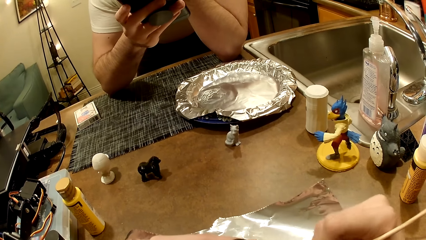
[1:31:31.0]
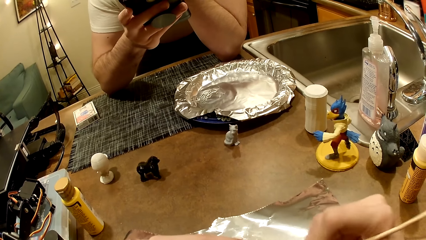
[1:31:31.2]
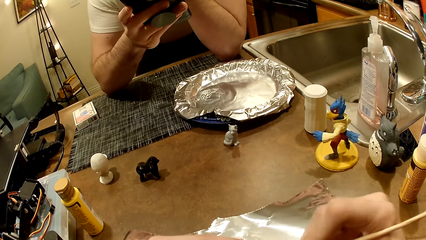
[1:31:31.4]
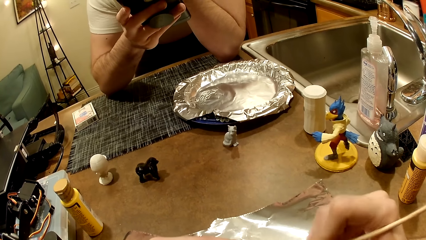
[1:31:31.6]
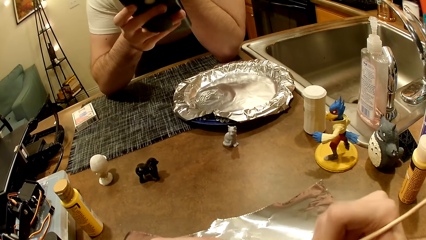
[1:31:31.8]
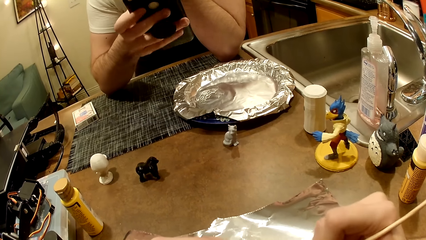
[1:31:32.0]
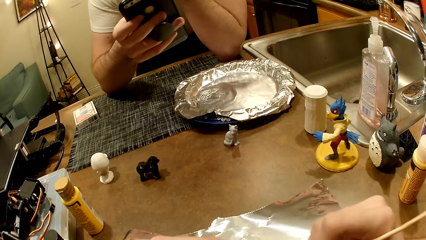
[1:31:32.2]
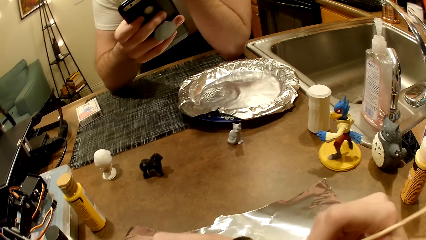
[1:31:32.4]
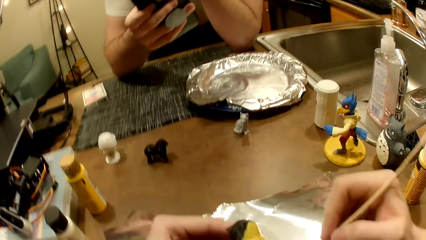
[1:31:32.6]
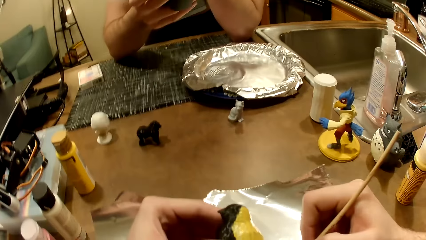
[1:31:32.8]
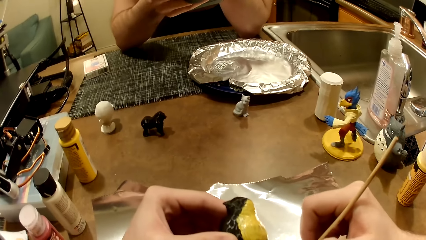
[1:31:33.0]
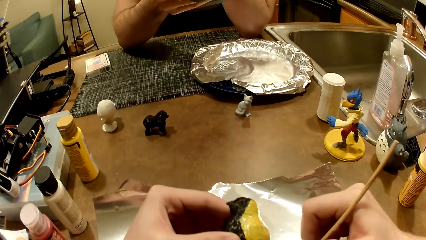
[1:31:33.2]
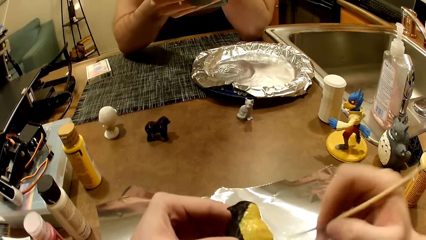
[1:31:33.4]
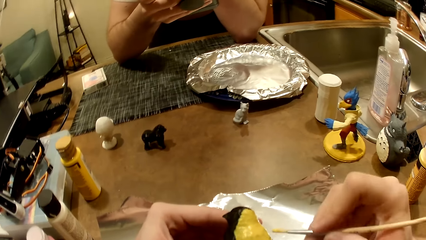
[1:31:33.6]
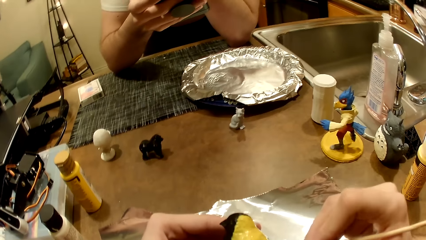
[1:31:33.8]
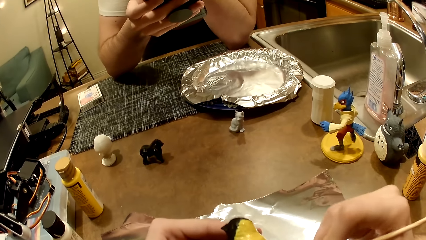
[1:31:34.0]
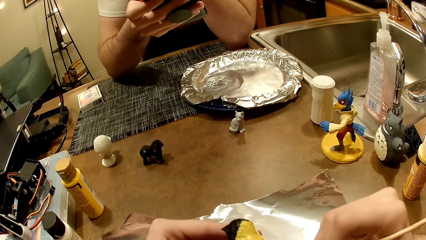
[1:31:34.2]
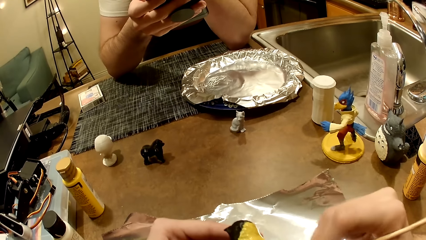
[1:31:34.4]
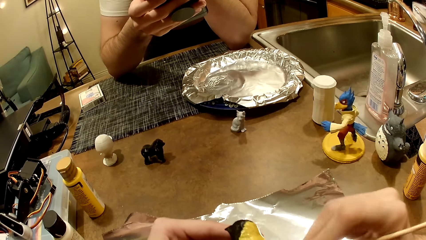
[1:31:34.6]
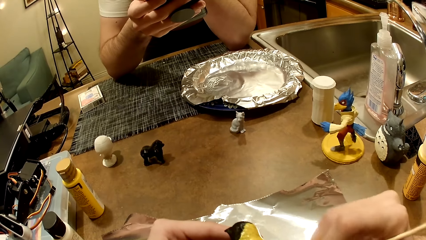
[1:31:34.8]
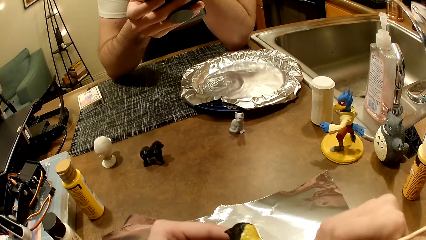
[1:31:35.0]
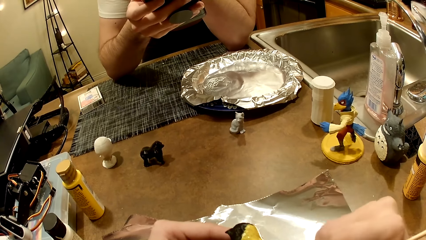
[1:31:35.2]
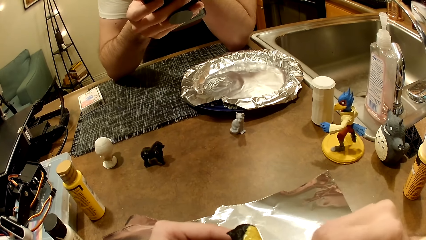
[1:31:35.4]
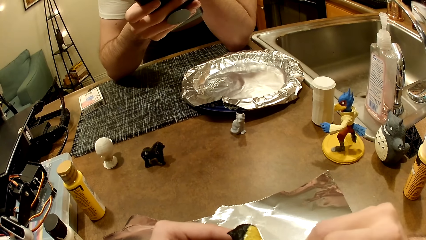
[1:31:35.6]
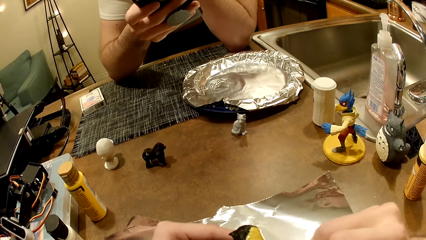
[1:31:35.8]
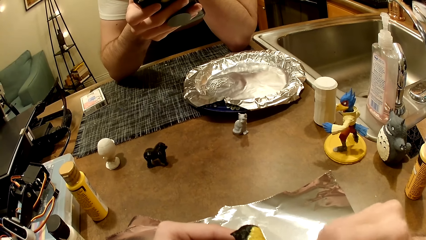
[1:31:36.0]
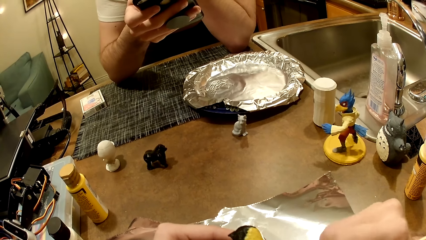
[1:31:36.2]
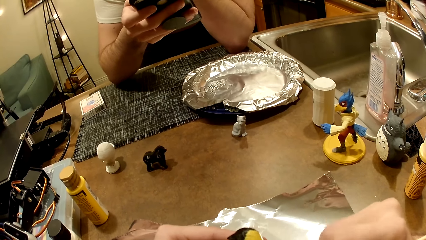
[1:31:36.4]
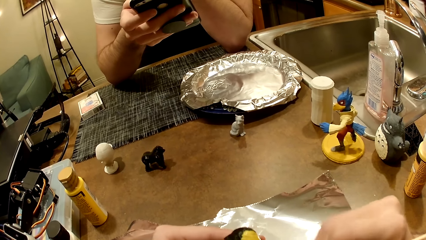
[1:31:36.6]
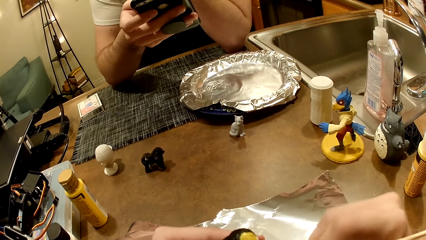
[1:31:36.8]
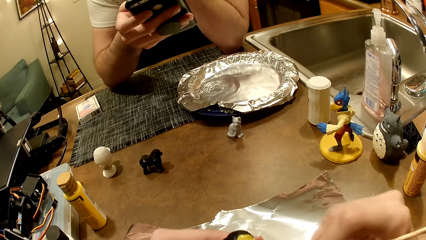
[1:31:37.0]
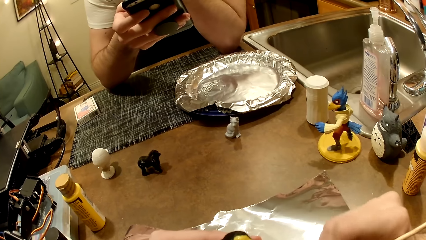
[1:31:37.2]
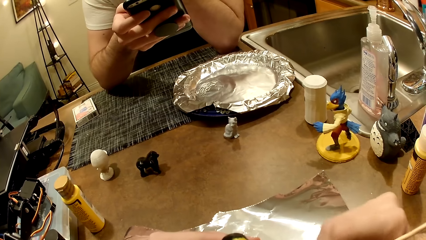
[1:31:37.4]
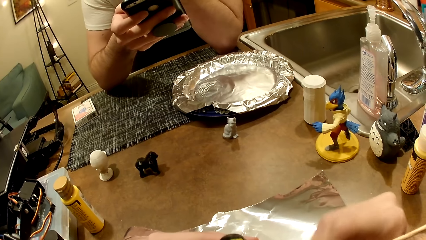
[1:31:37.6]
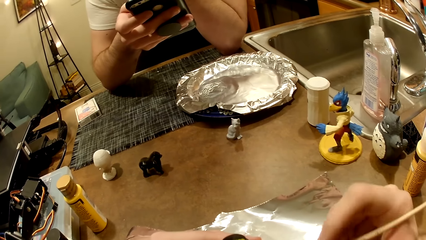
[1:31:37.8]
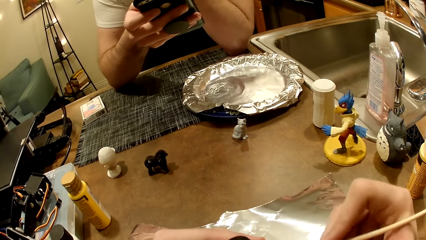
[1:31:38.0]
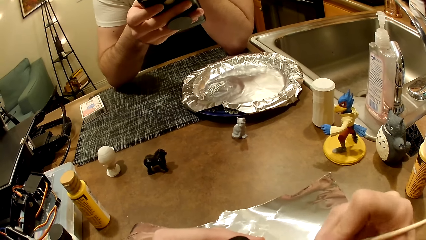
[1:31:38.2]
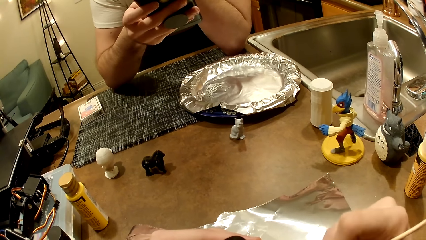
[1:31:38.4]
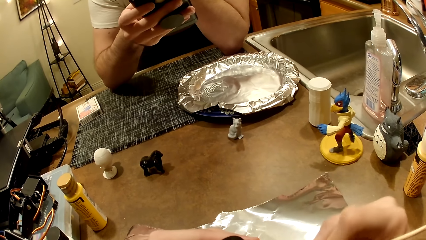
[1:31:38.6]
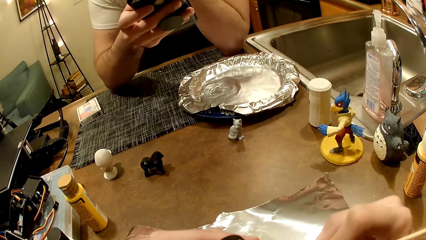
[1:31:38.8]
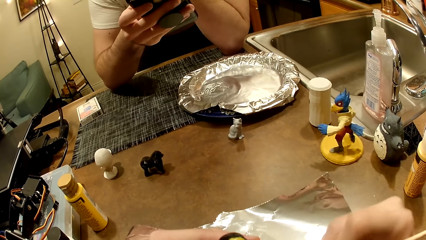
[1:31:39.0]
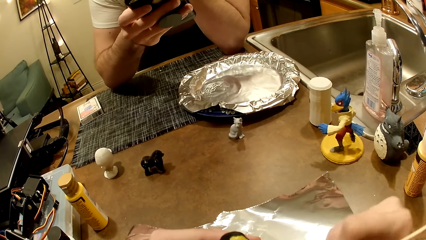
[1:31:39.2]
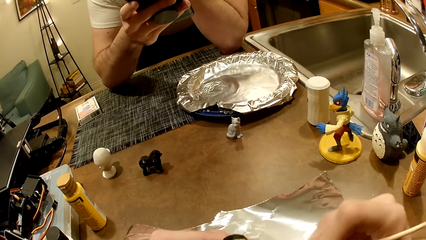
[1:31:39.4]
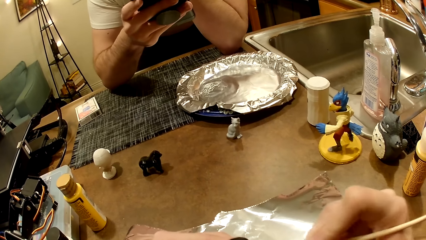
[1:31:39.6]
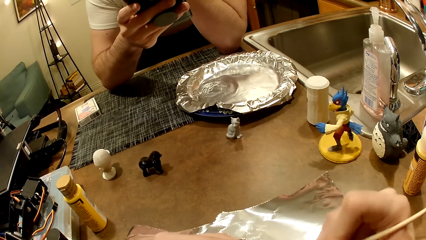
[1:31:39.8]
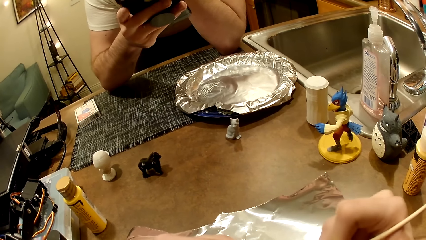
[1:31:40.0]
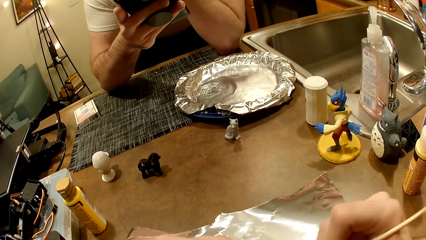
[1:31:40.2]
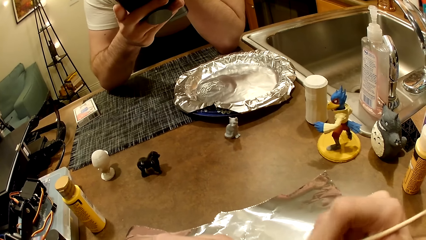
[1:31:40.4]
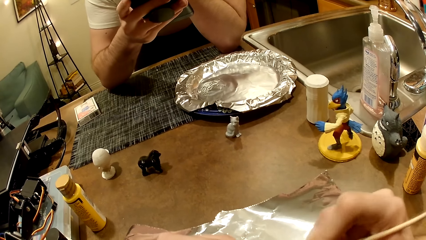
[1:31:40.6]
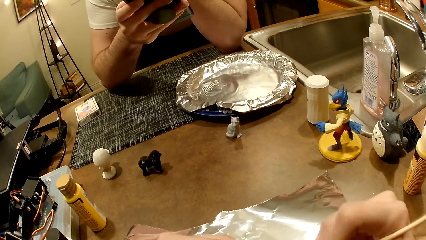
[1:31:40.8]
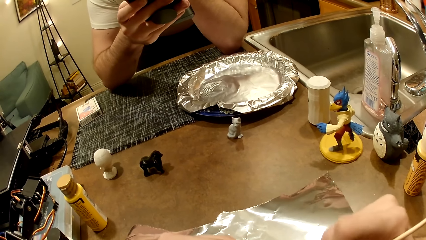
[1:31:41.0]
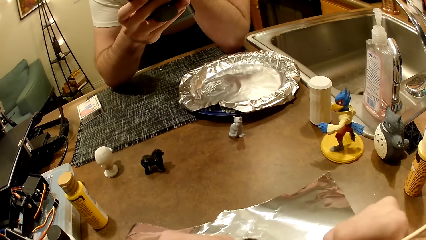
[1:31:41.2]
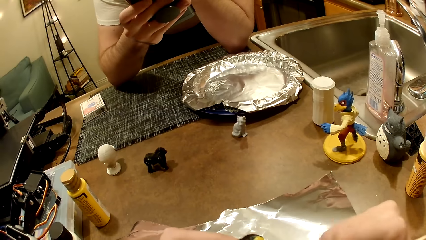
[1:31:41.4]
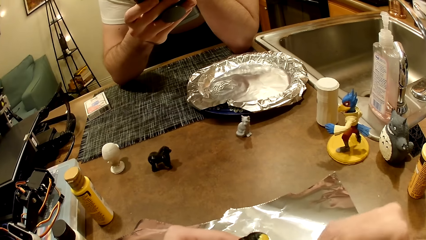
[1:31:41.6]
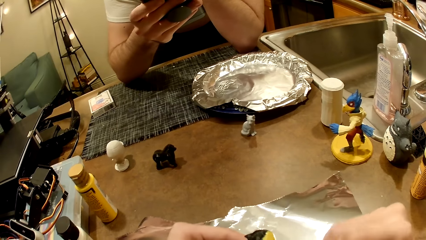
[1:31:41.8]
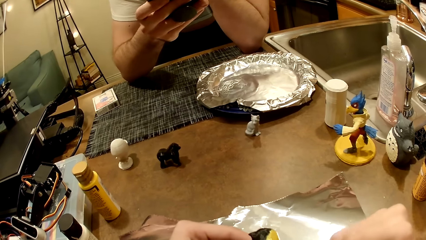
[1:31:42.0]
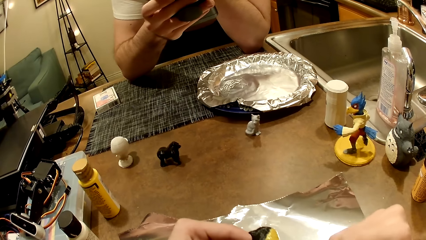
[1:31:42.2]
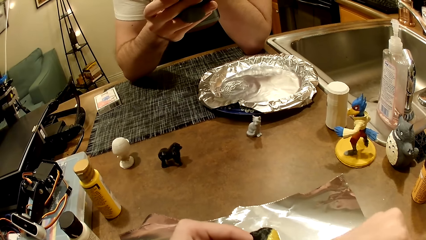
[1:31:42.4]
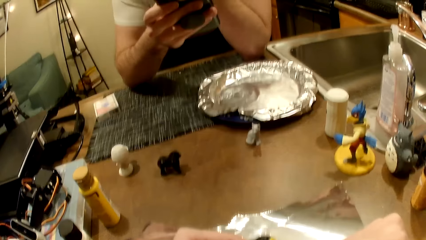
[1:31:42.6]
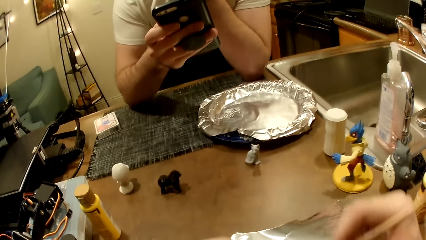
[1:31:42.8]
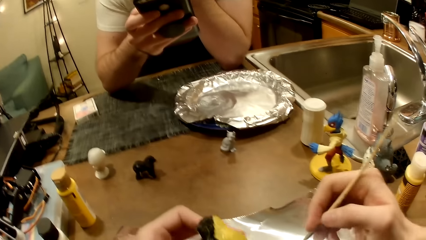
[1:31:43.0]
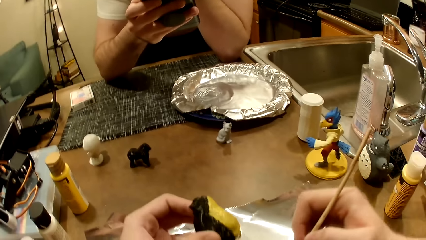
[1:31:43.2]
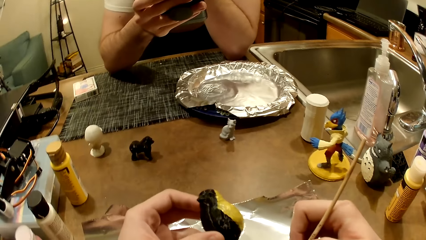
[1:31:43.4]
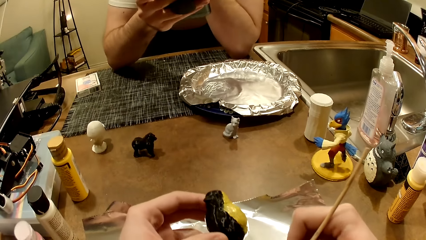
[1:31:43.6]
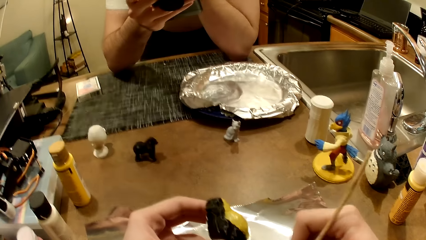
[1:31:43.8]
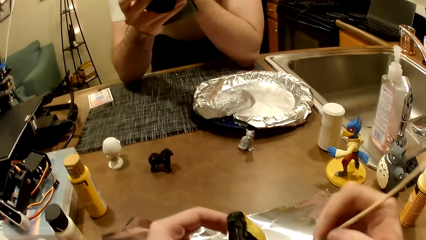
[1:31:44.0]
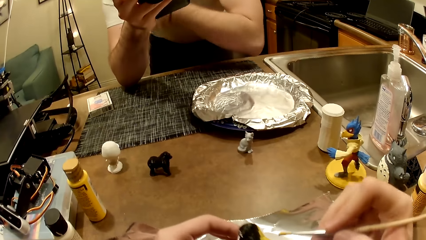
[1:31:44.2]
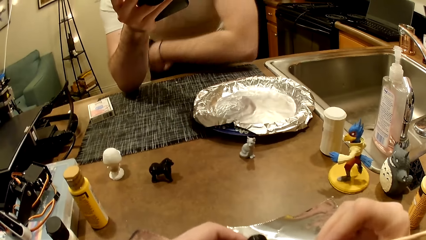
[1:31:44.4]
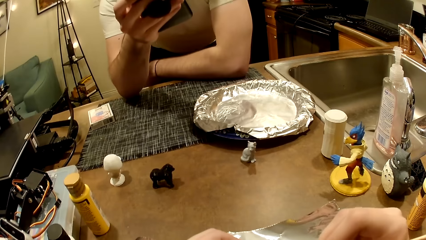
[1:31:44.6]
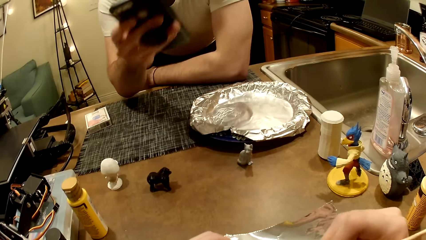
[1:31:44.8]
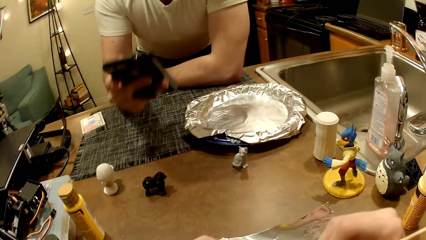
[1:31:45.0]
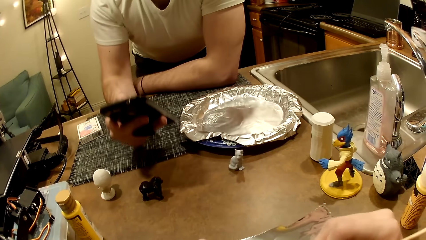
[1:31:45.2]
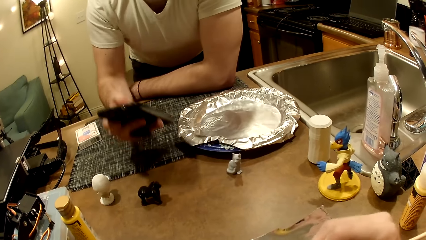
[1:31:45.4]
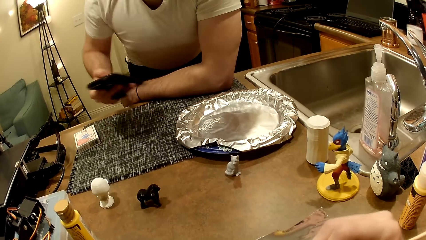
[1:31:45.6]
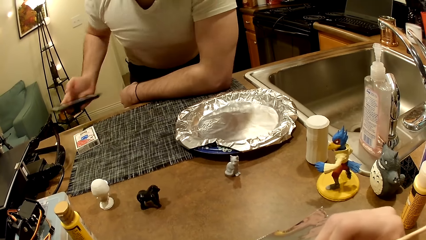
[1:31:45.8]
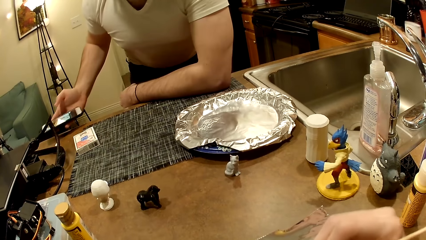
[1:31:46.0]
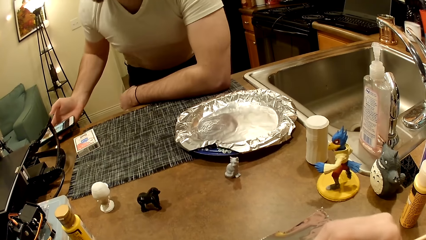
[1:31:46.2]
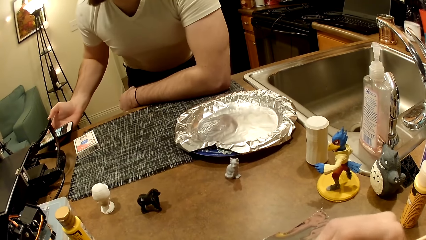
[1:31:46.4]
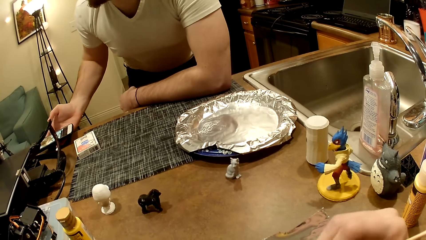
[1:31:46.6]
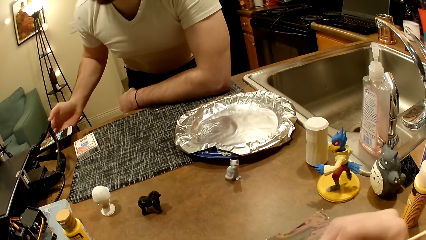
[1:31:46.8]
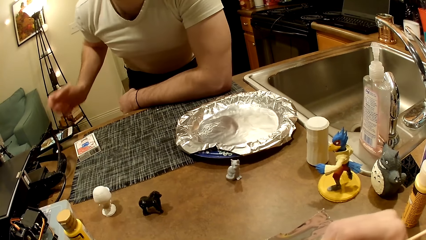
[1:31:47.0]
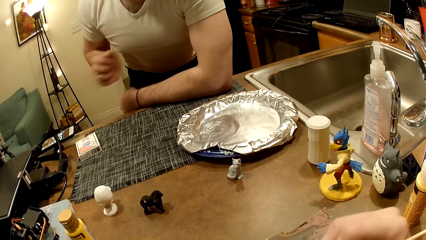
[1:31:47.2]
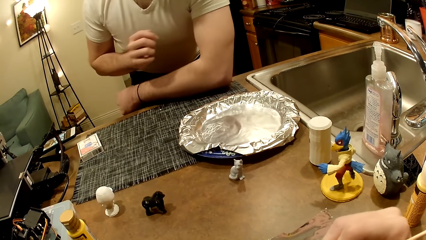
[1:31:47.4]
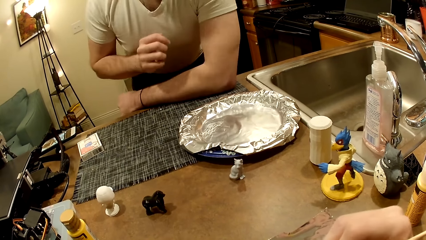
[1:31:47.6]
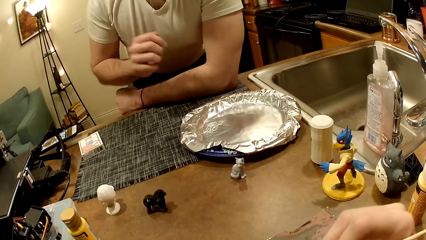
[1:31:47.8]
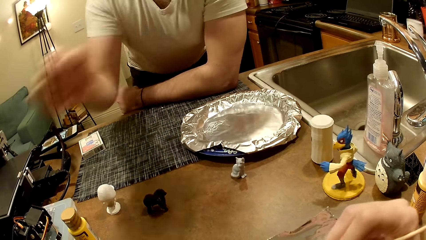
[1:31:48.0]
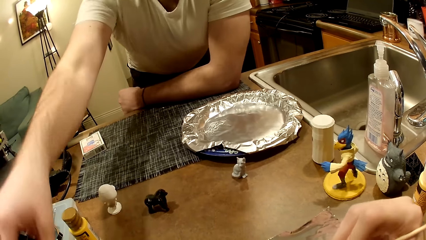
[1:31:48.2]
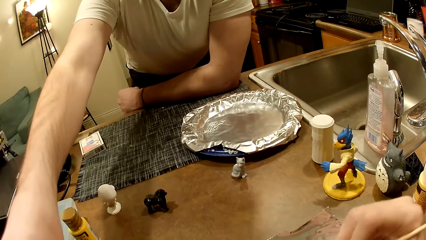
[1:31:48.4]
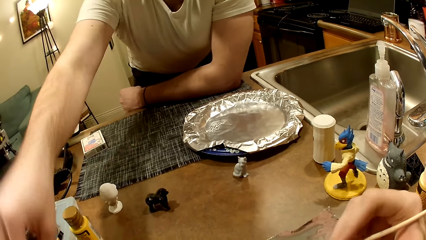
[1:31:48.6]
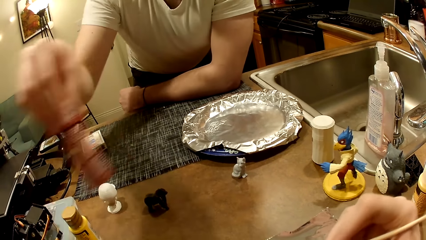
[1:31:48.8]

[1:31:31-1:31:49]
The camera wearer puts paint on the brush. He paints the bird sculpt. He dips the paint brush in the cream-colored paint with his right hand and paints the bird figurine with the cream-colored paint. The man rests his left forearm on the work table. The man drops the phone on the work table with his right hand.
